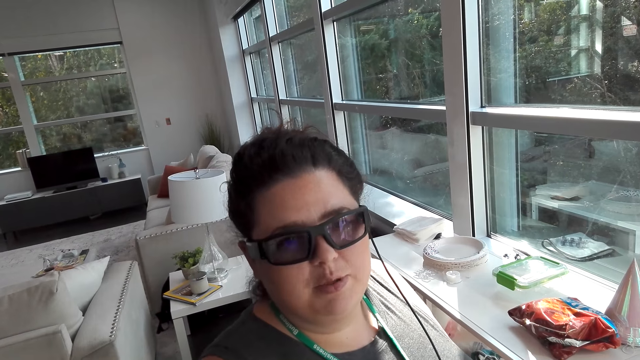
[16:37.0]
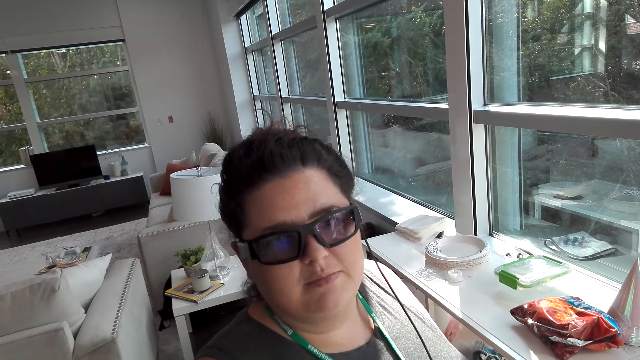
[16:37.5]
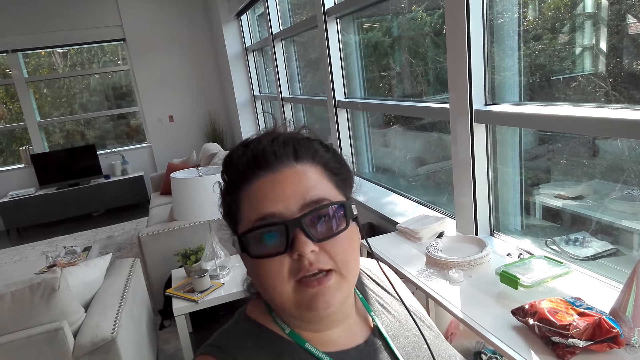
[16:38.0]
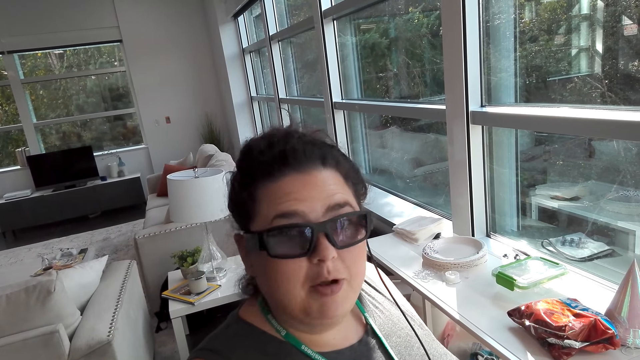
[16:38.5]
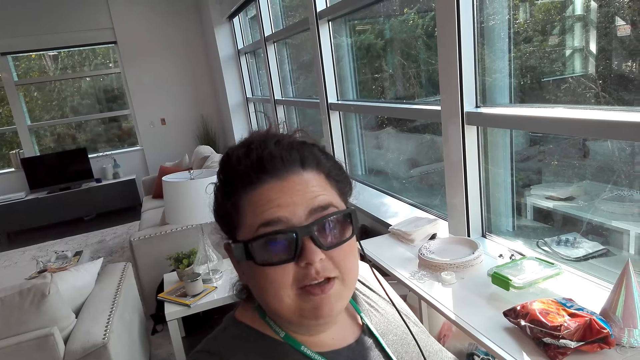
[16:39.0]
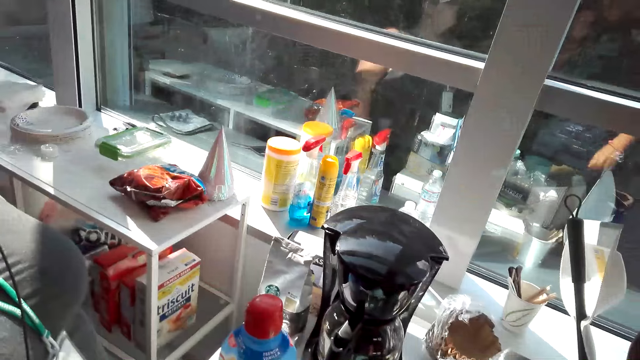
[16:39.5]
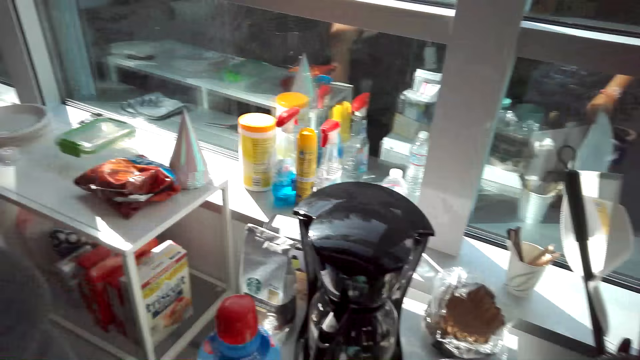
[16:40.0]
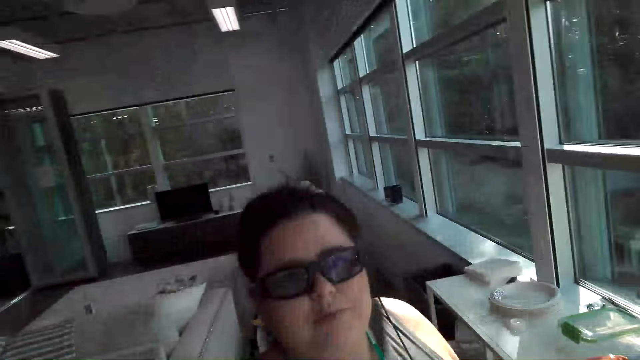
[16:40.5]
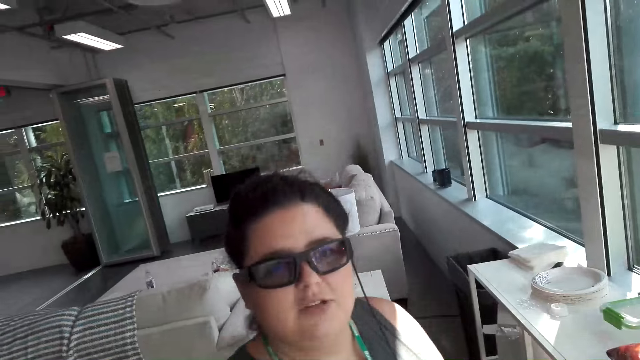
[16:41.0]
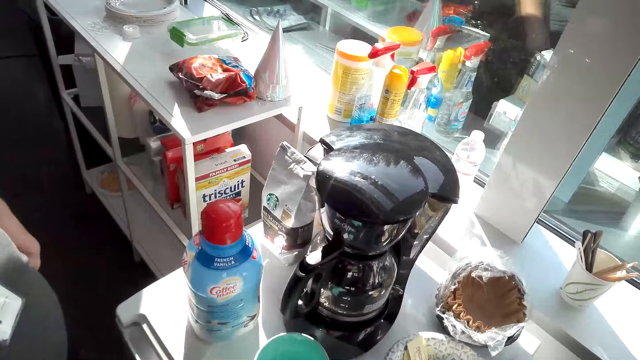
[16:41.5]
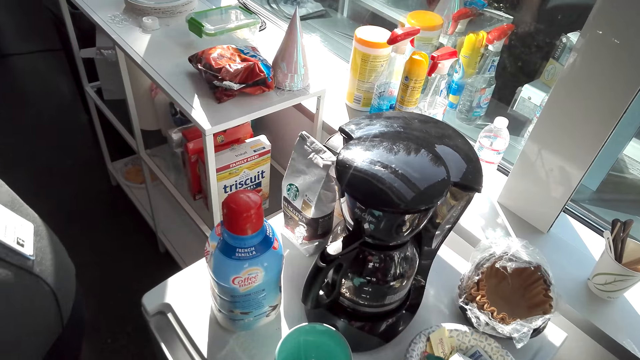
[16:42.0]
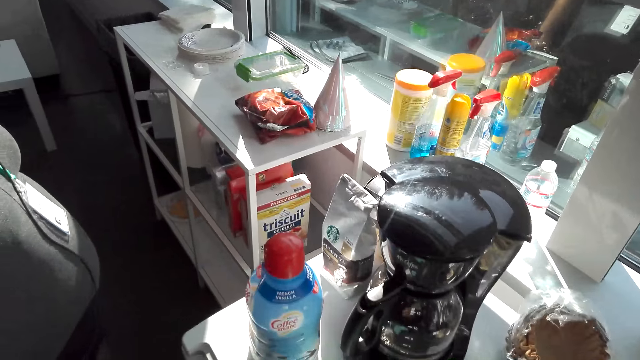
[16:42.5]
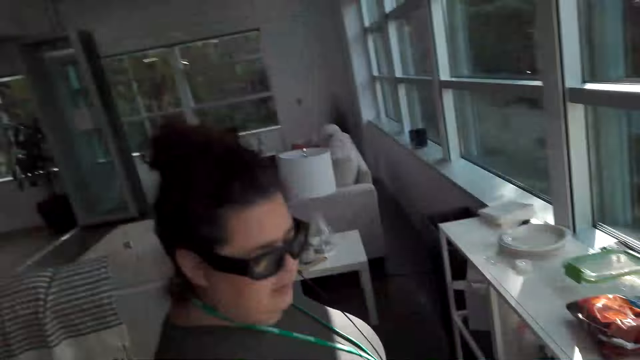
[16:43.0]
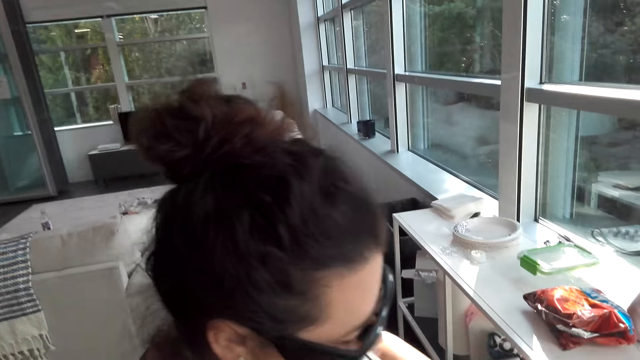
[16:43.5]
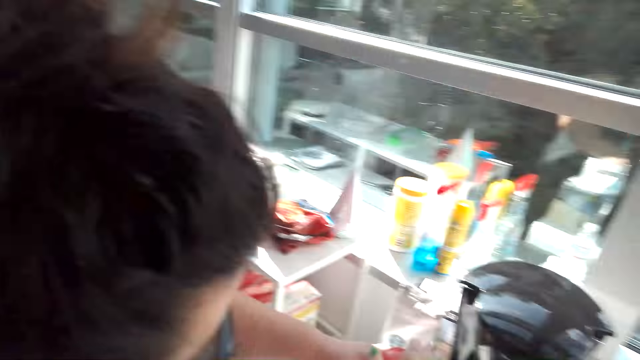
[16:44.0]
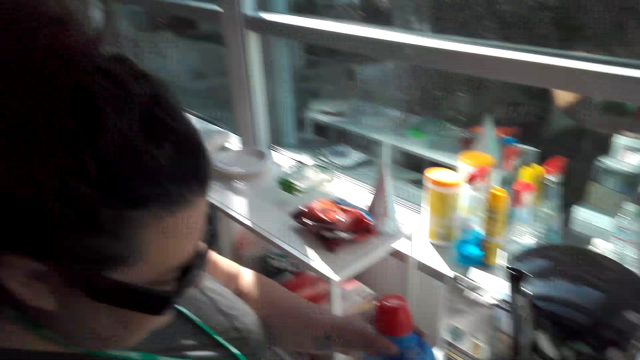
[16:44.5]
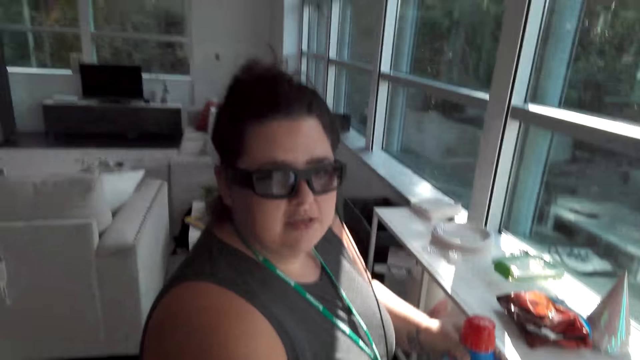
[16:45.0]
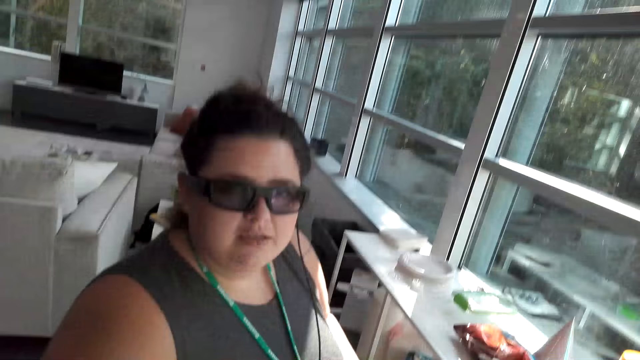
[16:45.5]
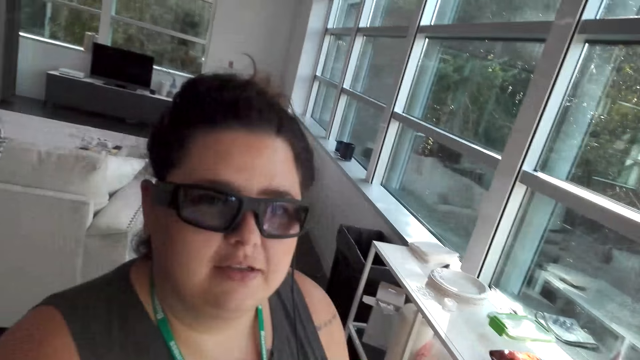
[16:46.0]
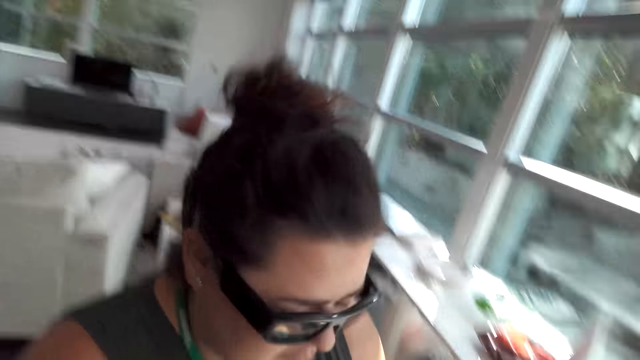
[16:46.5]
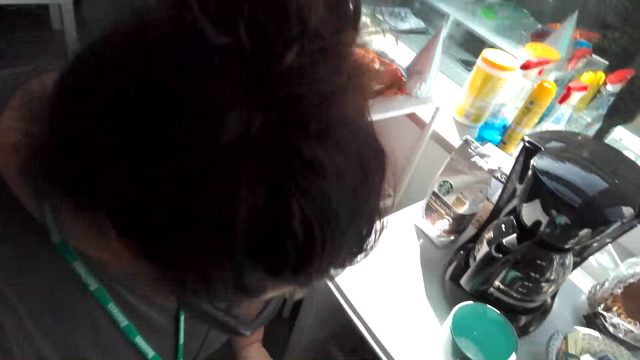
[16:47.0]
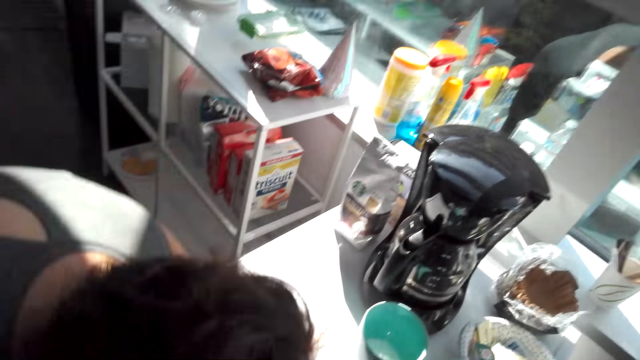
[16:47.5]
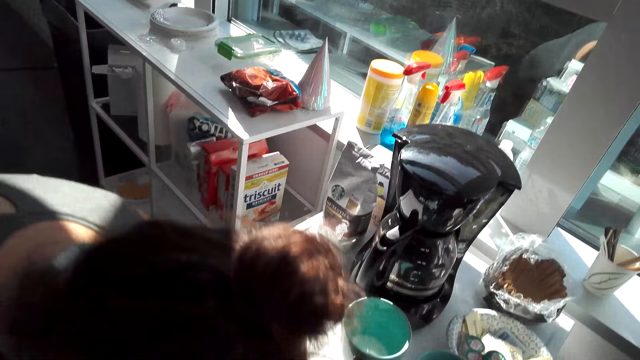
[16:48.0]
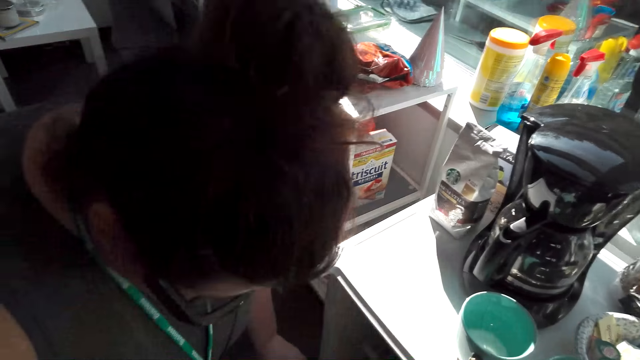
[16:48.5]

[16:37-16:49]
A woman puts the creamer in the fridge. The woman touches something in the shelf, removes the hand from the shelf and bends on the shelf.

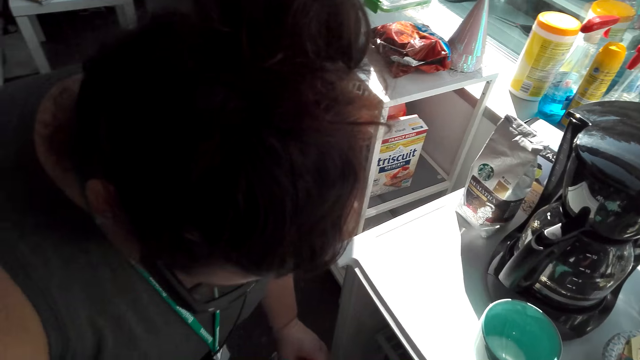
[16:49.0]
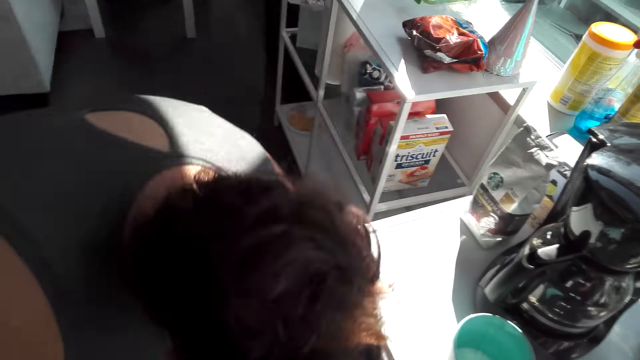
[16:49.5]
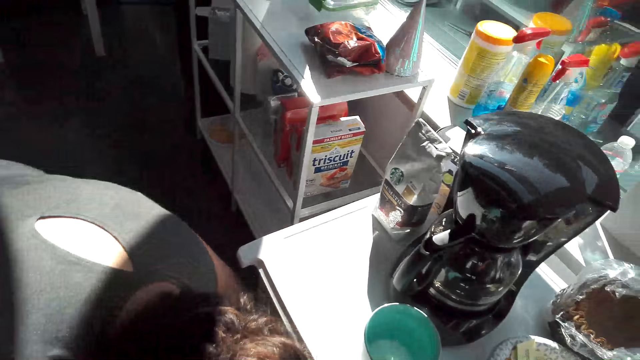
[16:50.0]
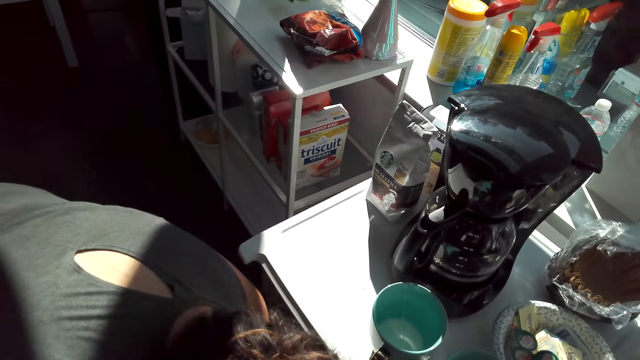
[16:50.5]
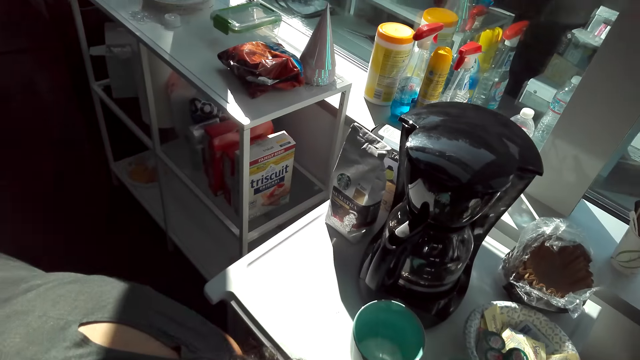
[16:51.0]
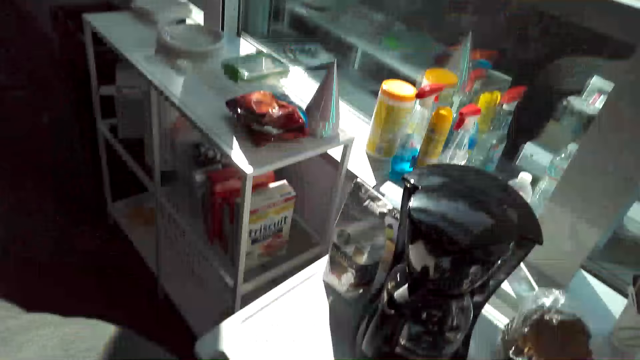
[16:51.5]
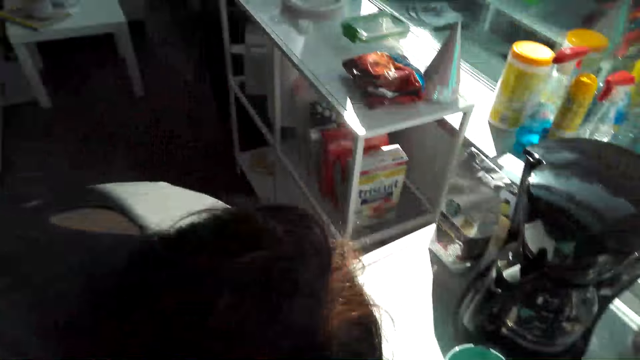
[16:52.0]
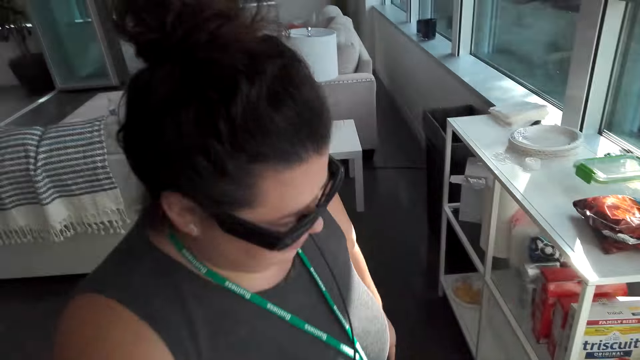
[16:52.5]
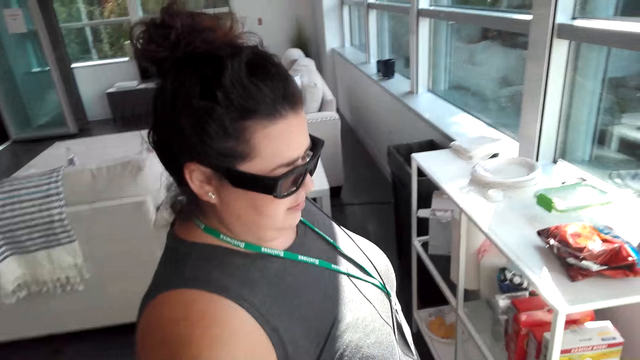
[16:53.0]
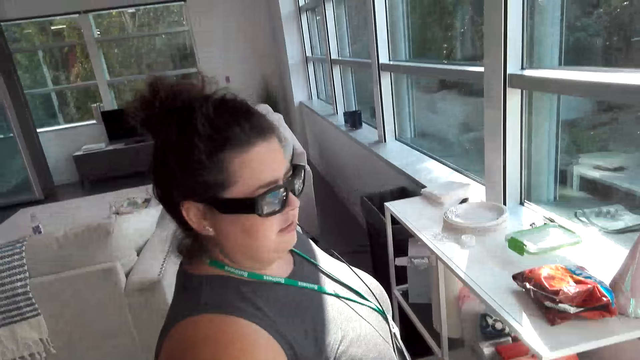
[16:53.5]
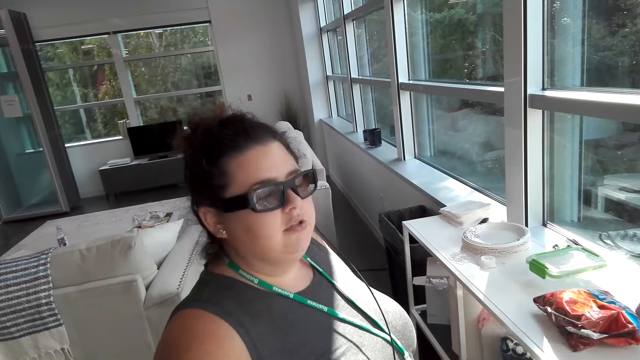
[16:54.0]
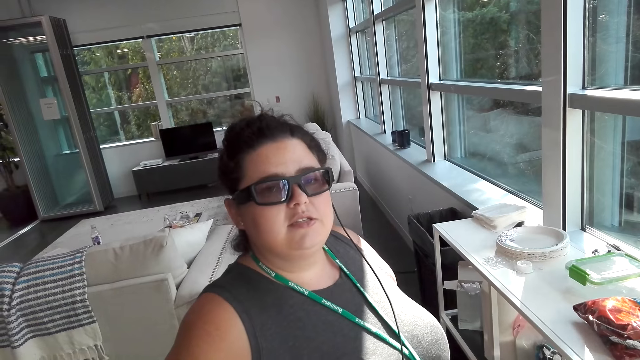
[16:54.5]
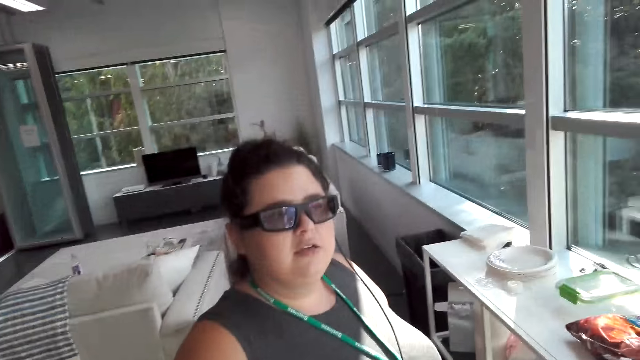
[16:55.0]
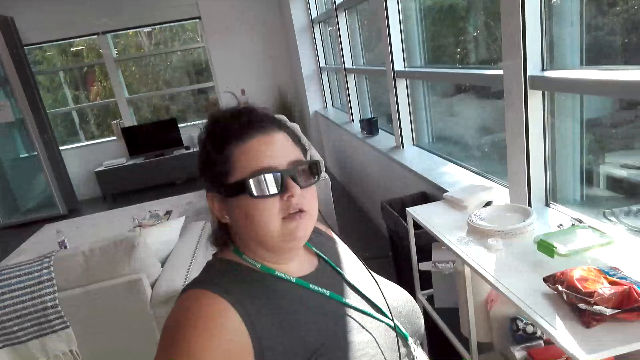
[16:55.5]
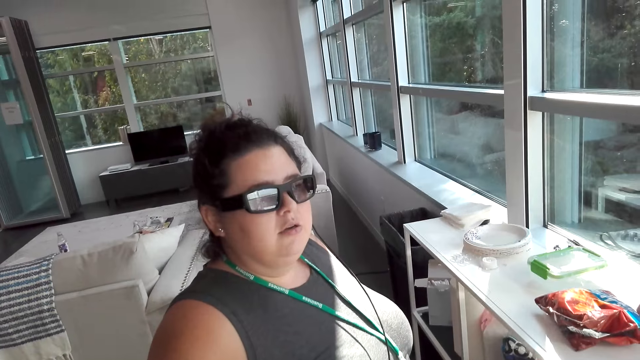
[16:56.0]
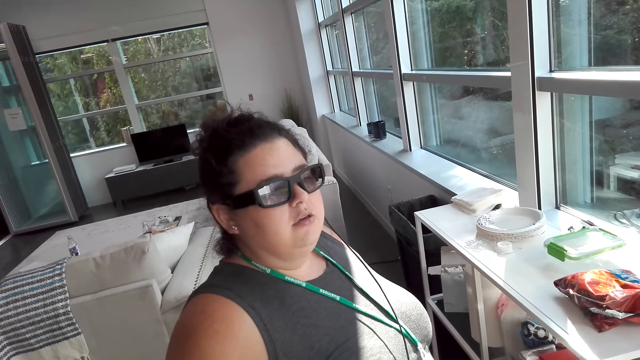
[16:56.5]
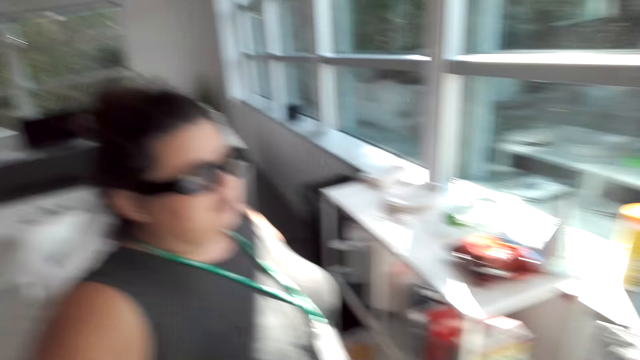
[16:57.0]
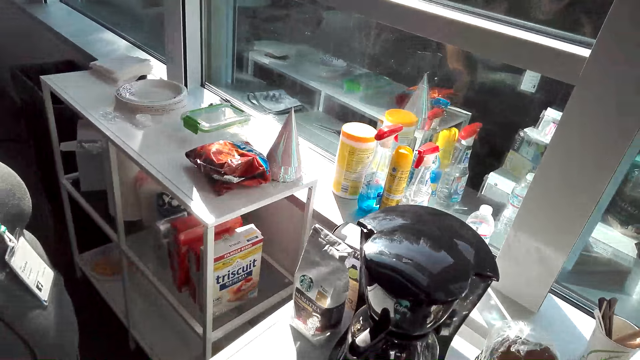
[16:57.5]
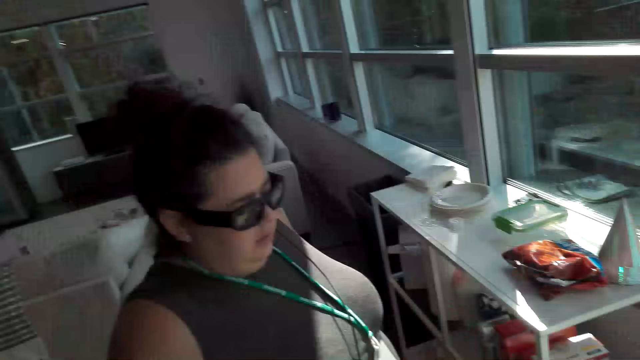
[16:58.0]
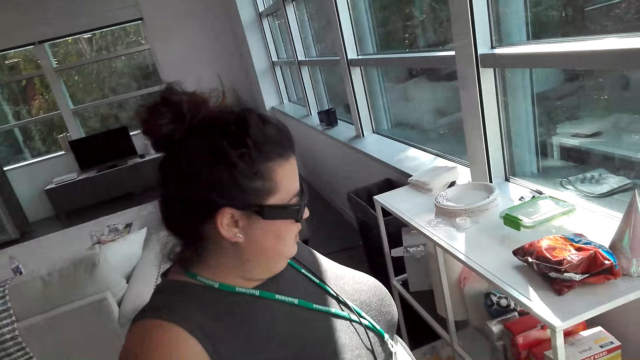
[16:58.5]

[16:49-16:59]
A woman stands up from the fridge. The woman bends on the shelf. The woman stands up from the fridge. The woman converses with another woman.
